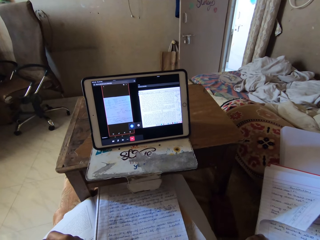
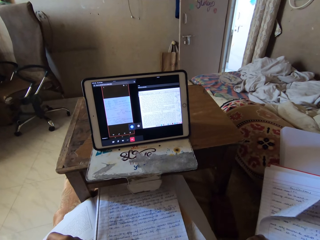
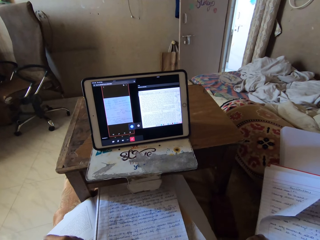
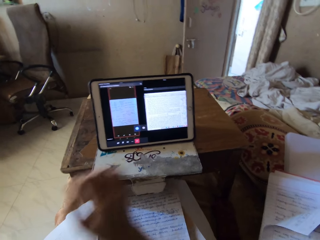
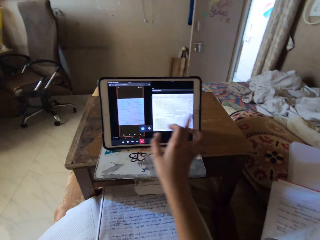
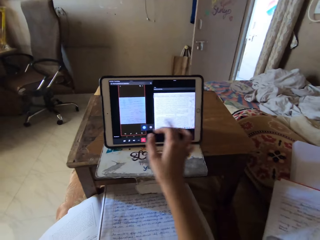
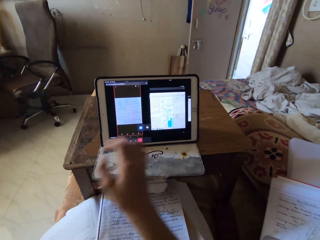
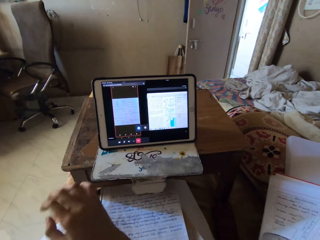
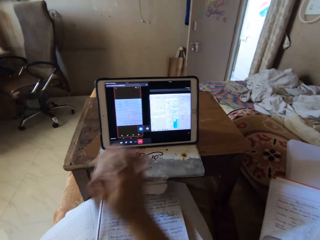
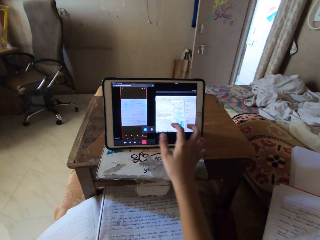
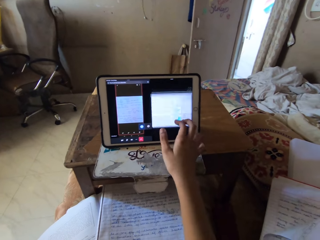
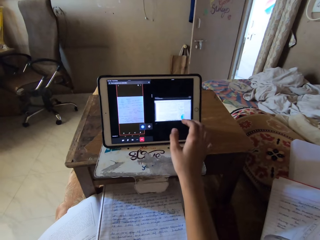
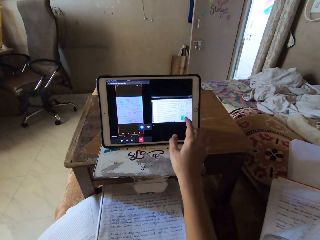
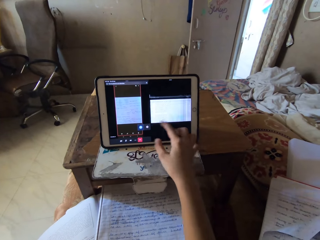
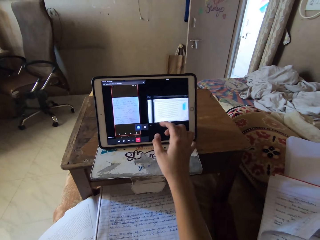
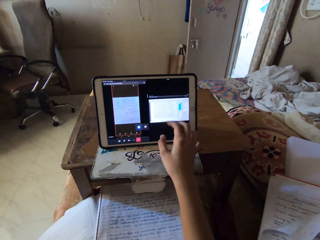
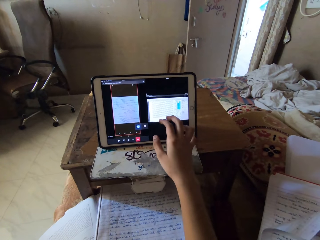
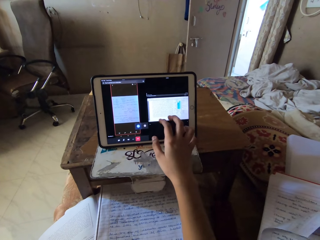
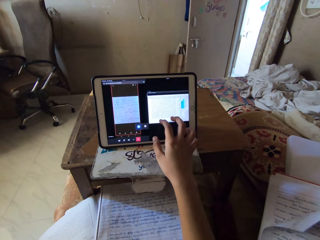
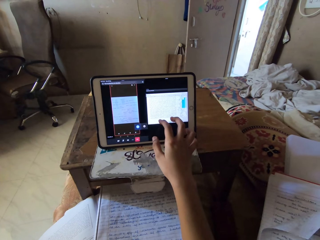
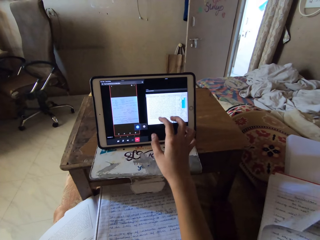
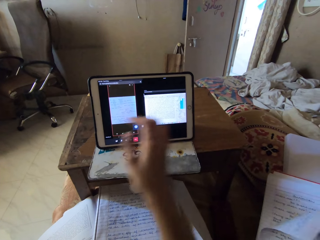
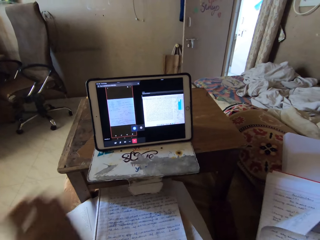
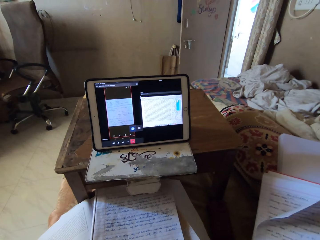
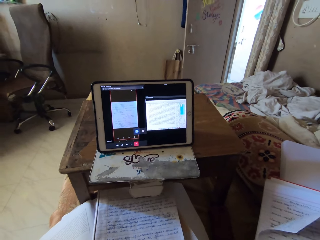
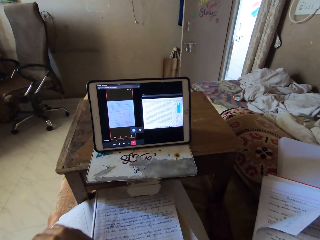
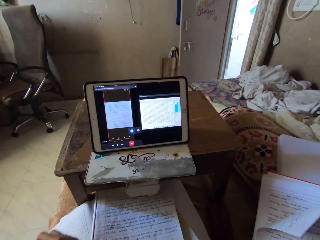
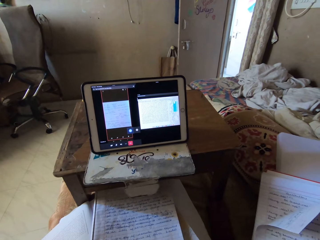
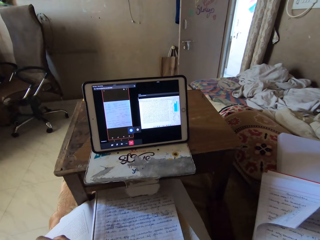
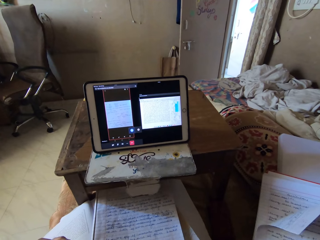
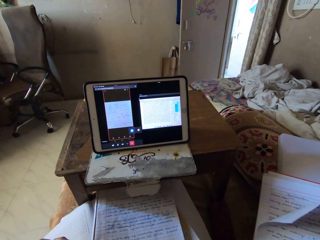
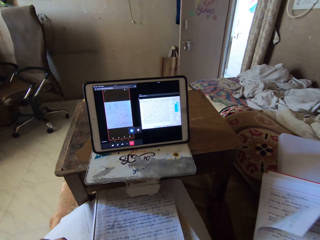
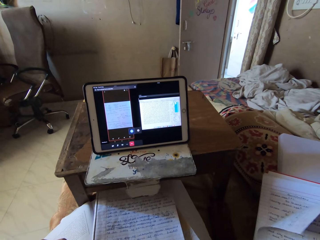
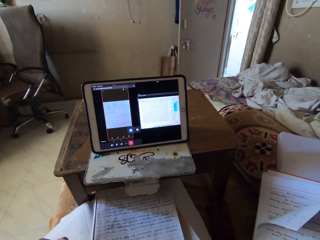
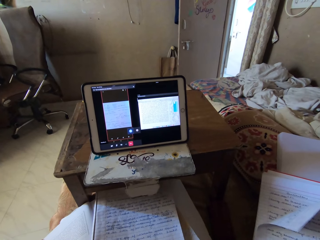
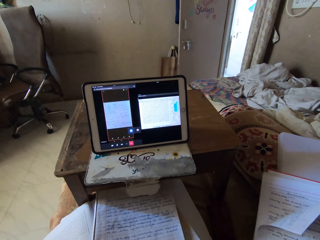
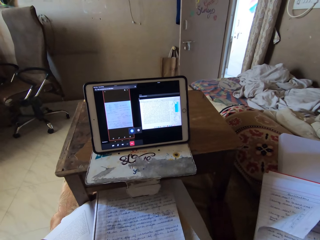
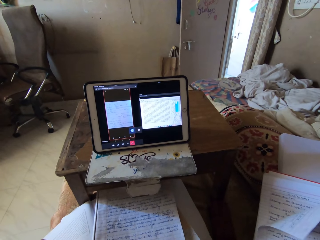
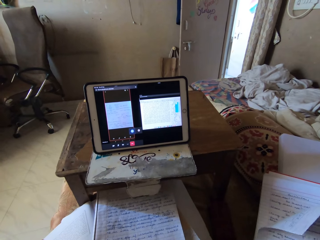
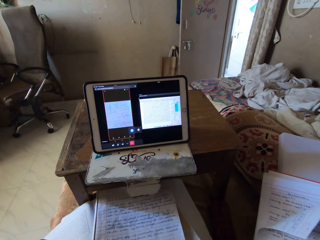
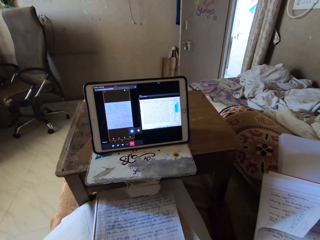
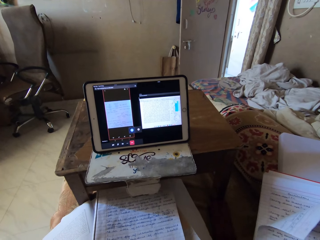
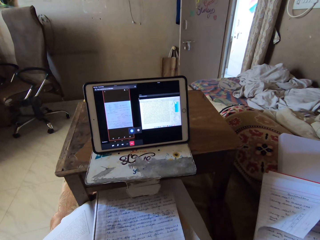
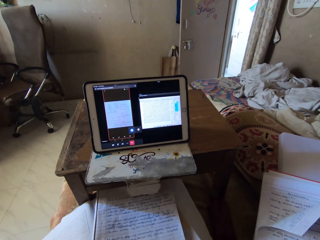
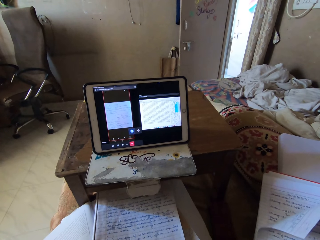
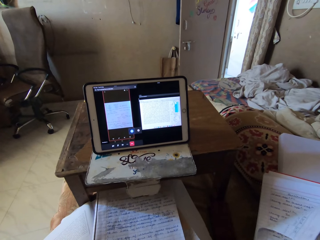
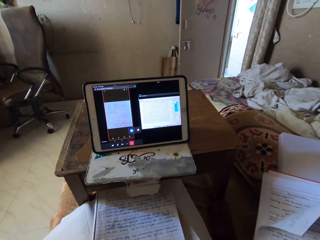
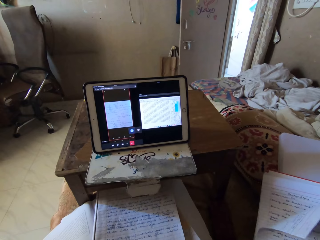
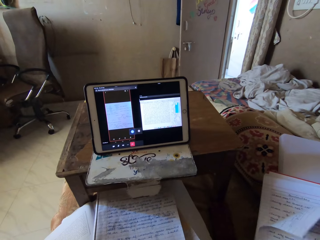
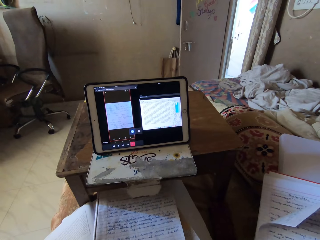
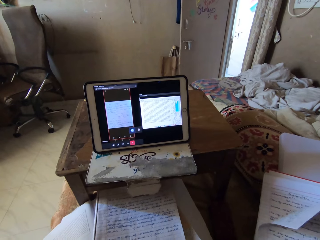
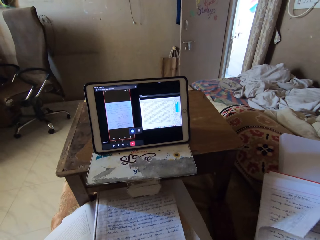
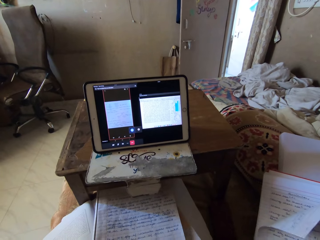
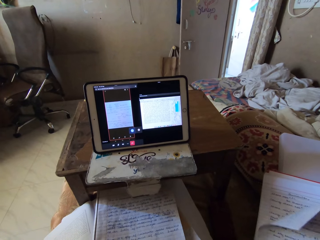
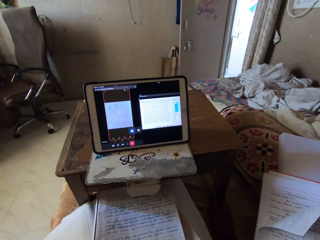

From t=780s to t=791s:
The camera wearer scrolls the tablet. She presses the tablet on the table with her right hand. She looks at the tablet.

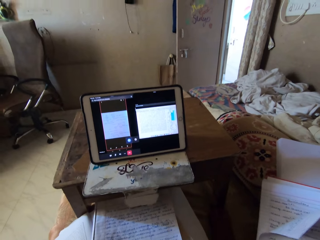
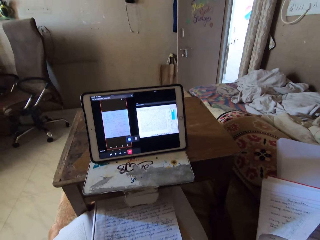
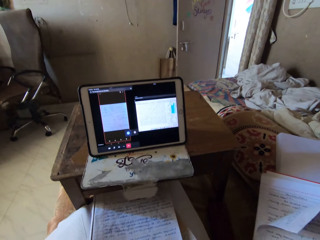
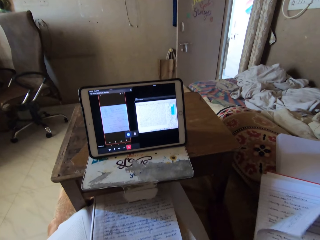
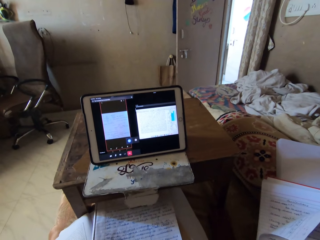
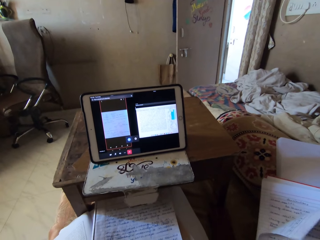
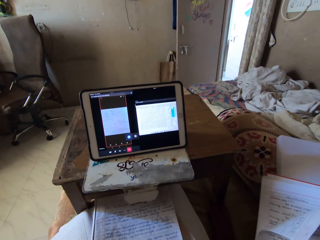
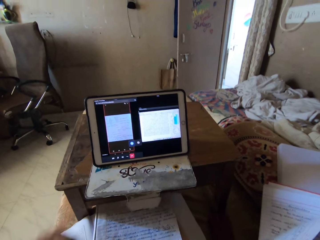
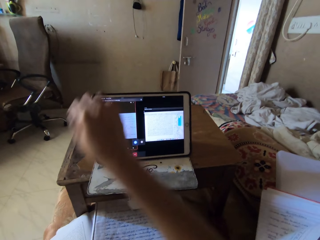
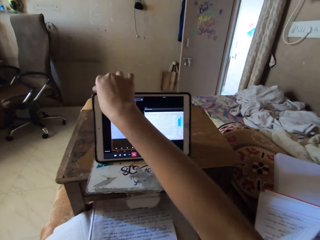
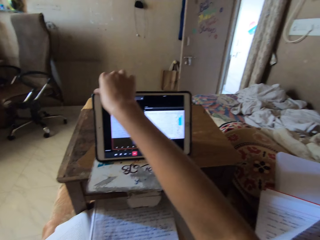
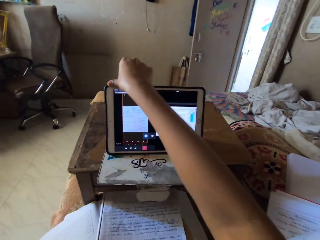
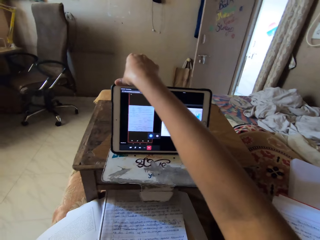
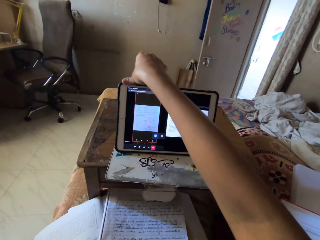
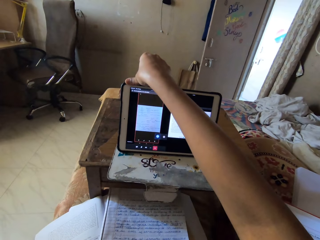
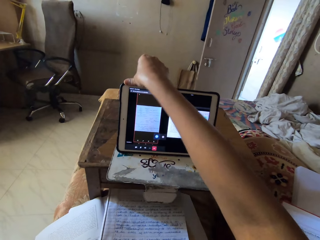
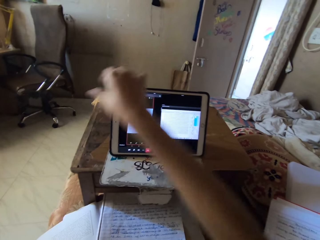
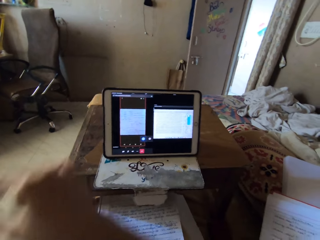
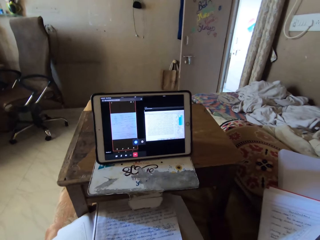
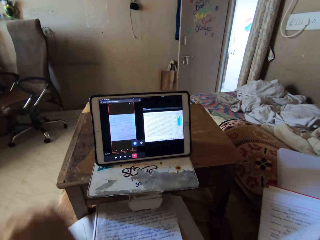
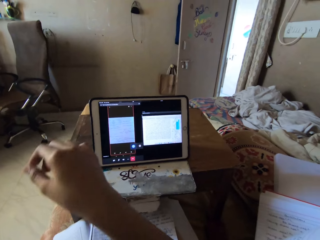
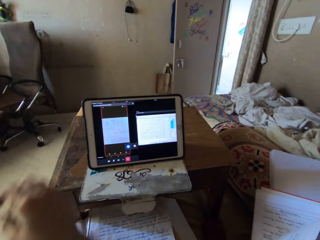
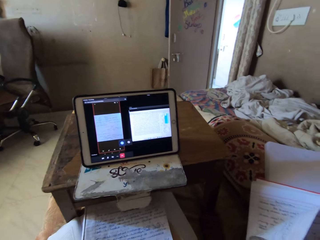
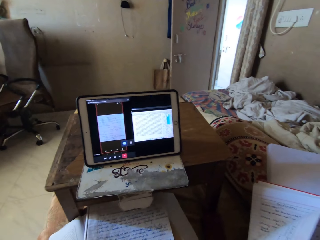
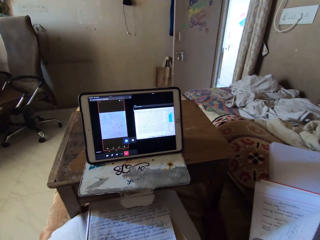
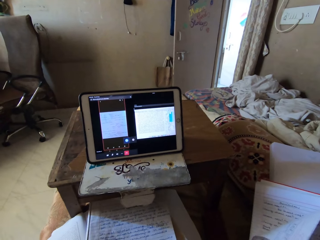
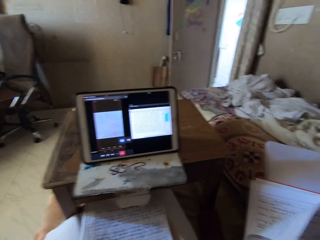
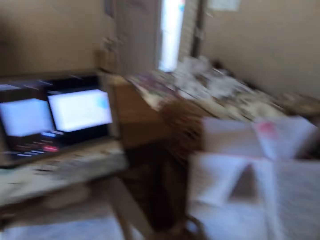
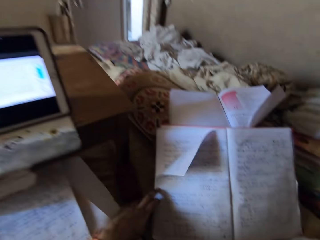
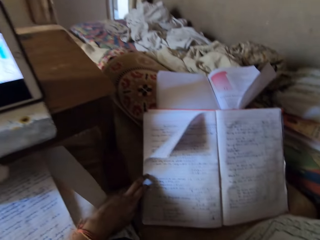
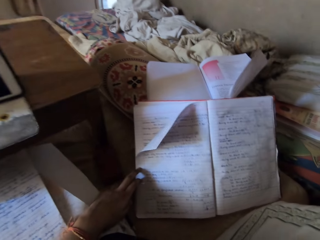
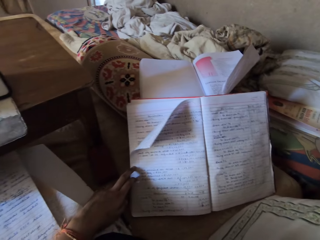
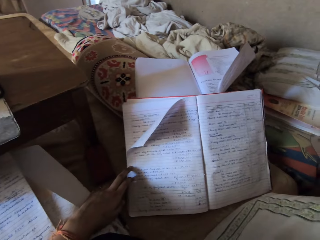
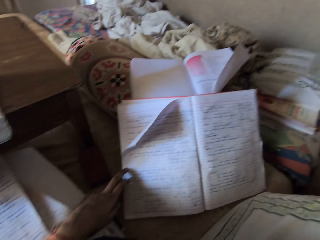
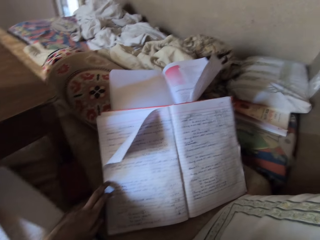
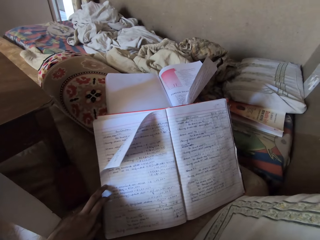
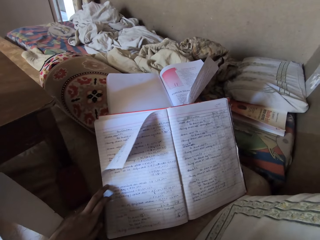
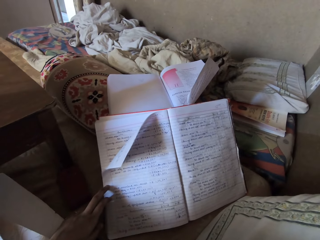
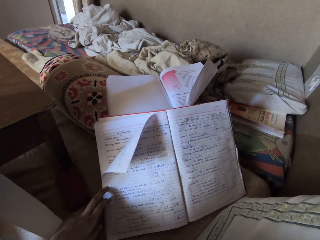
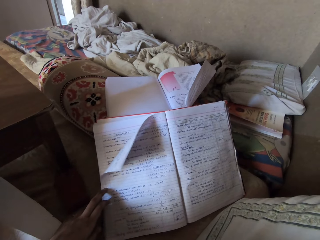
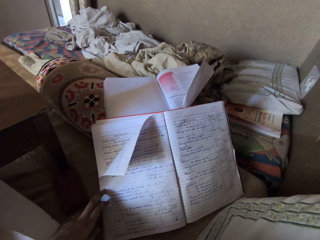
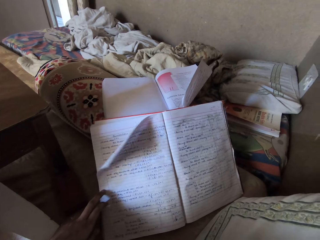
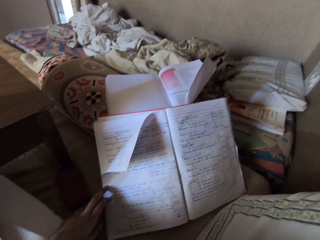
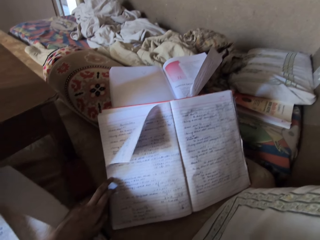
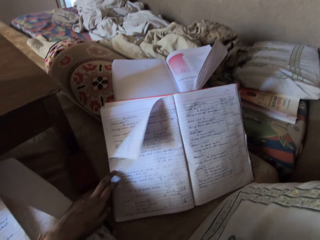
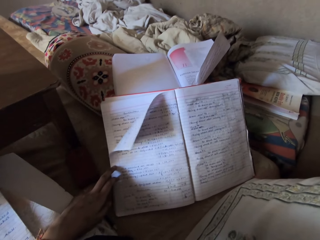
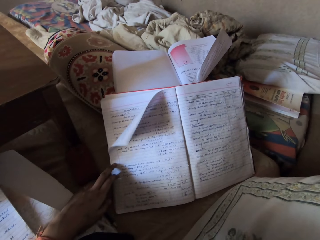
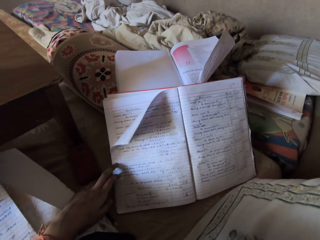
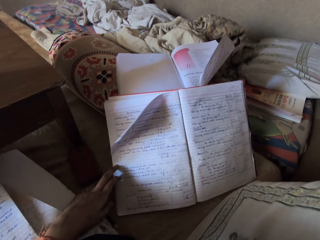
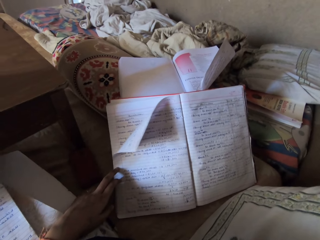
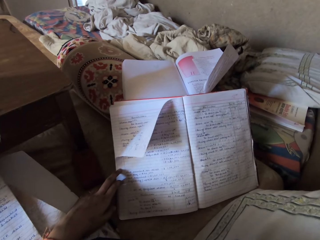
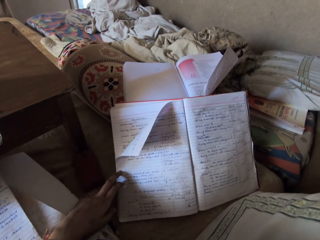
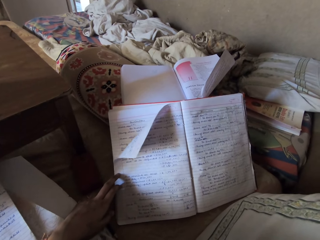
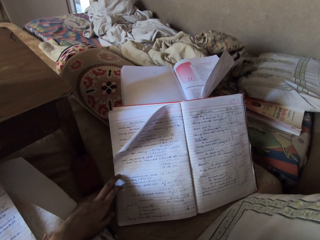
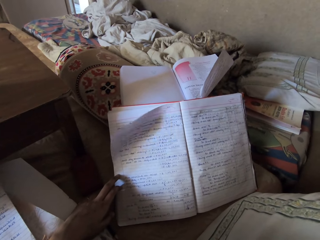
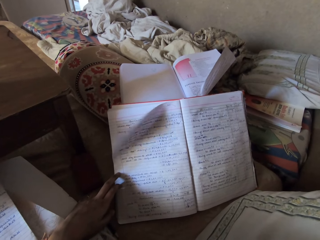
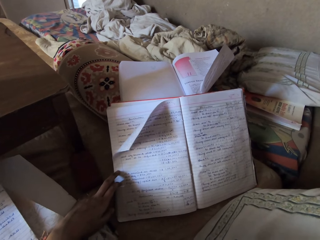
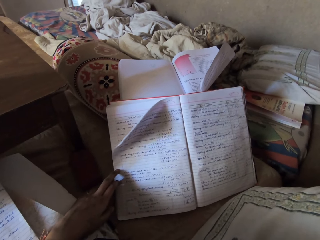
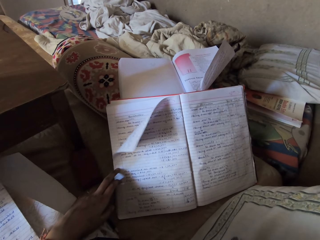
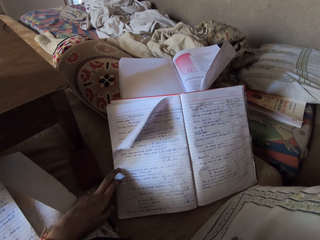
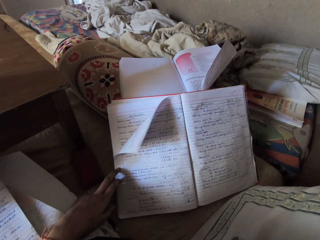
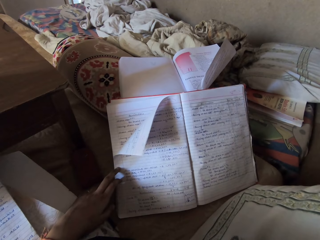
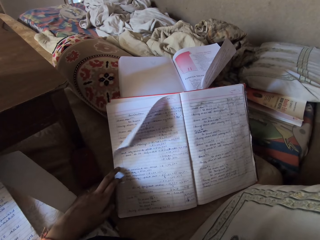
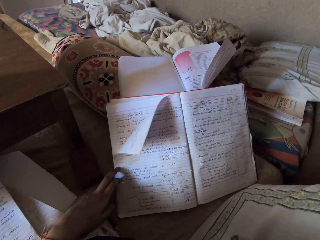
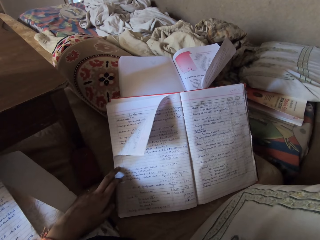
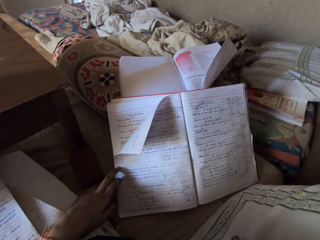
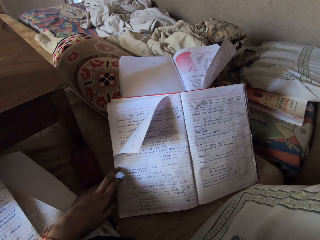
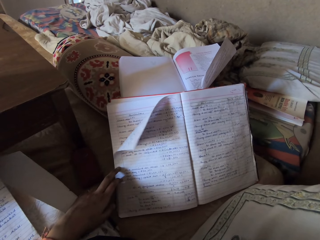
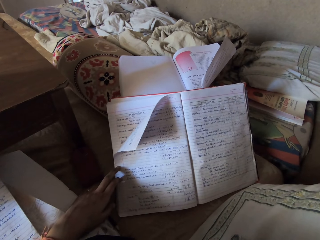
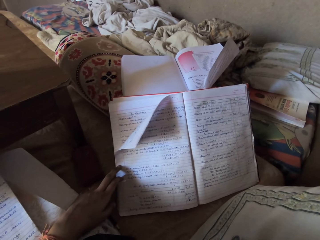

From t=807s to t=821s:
The camera wearer adjusts the tablet on the table with her right hand. She touches the tablet. She looks at the book.
